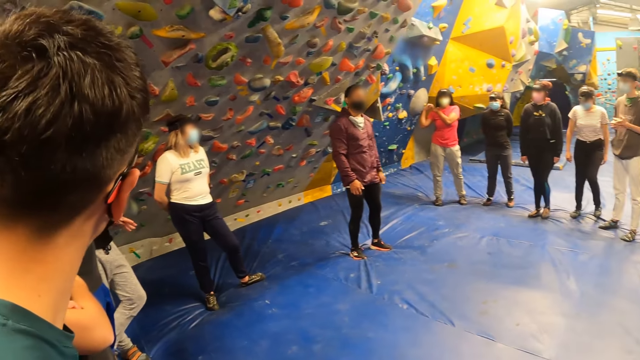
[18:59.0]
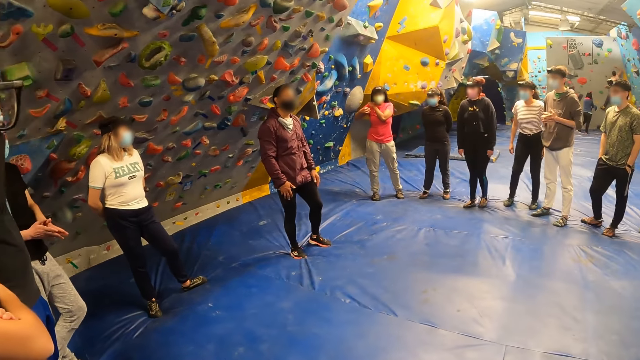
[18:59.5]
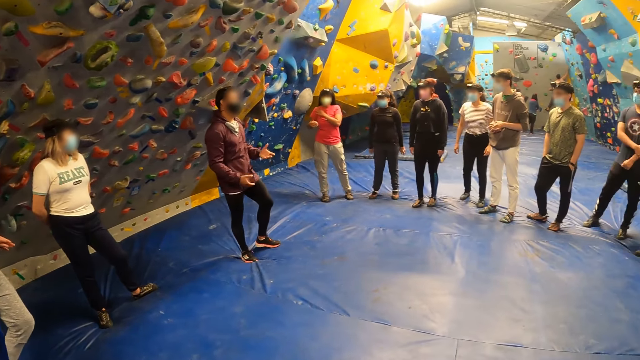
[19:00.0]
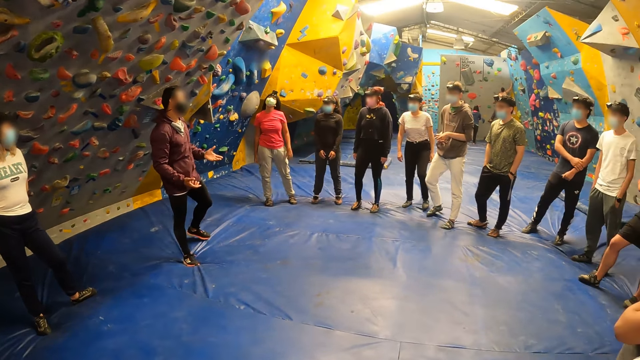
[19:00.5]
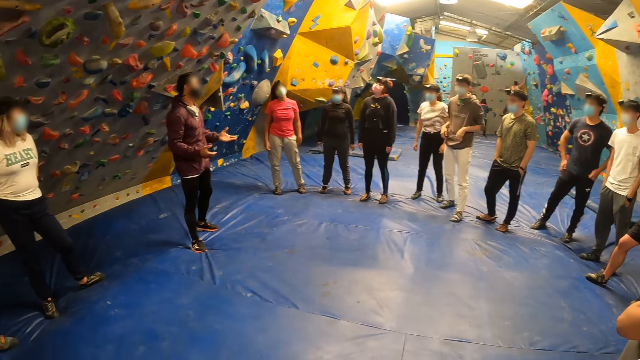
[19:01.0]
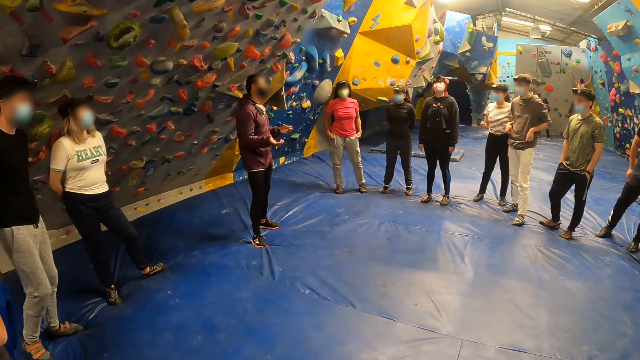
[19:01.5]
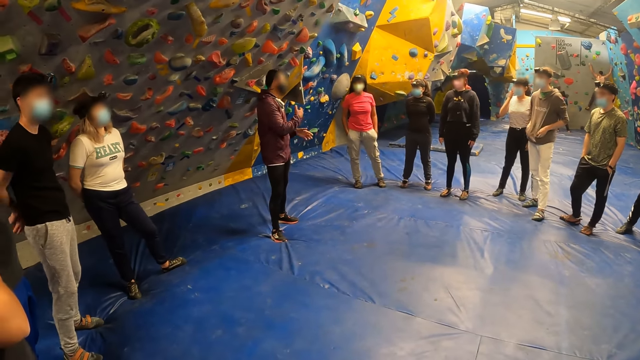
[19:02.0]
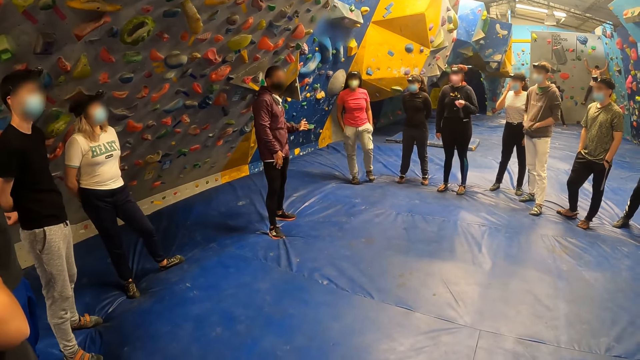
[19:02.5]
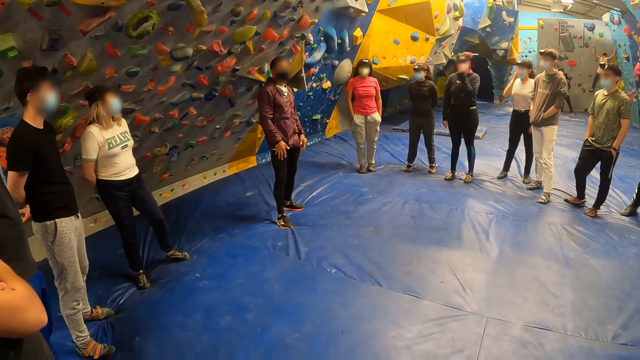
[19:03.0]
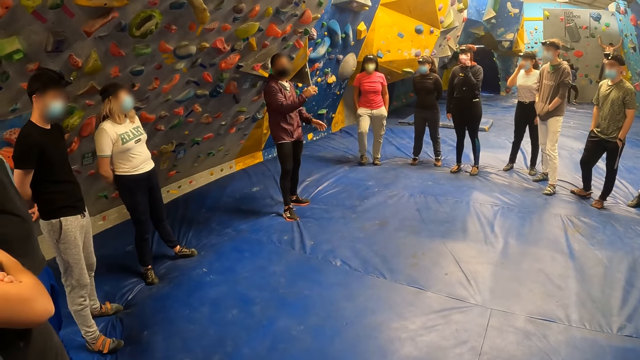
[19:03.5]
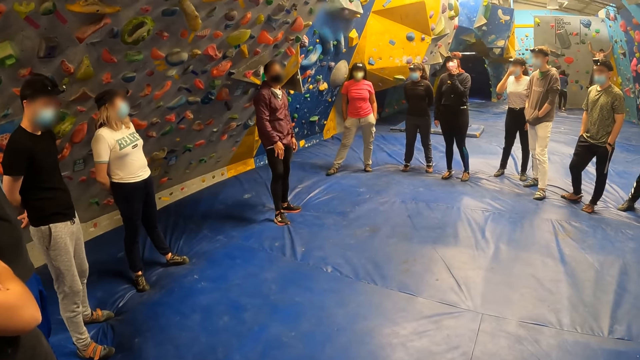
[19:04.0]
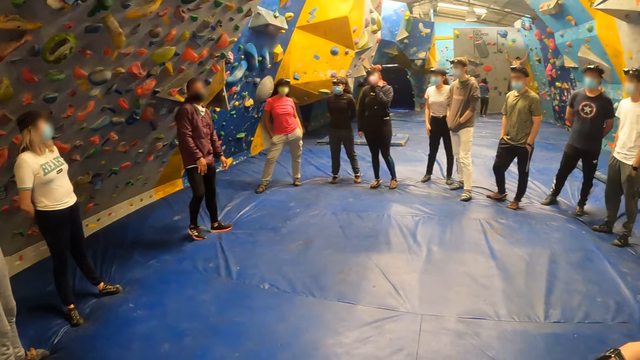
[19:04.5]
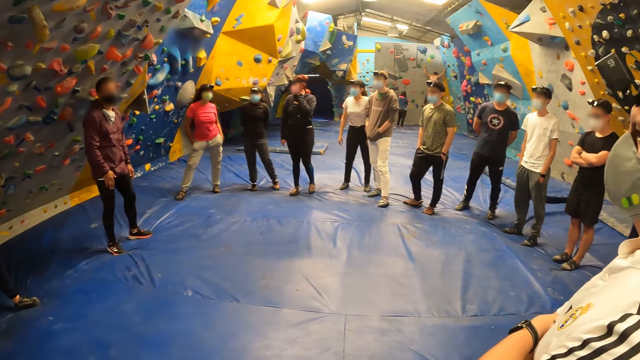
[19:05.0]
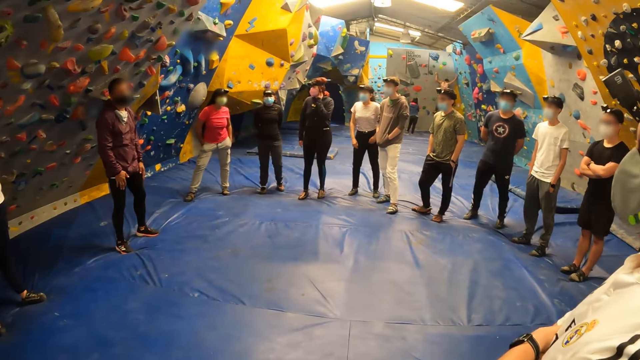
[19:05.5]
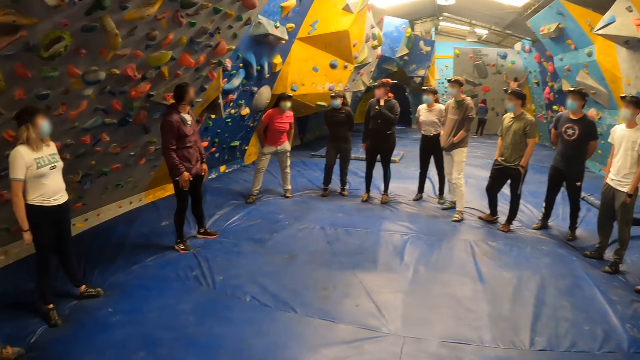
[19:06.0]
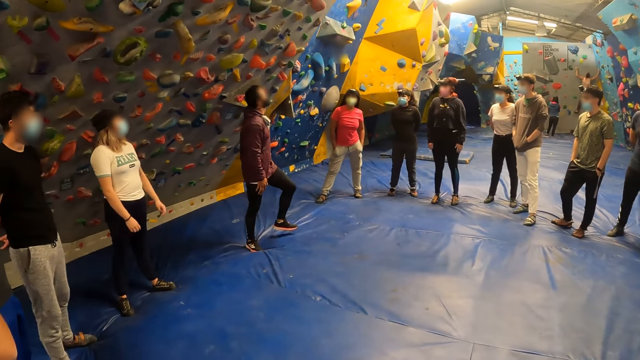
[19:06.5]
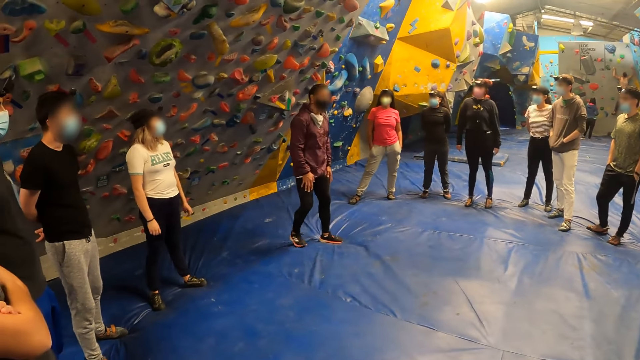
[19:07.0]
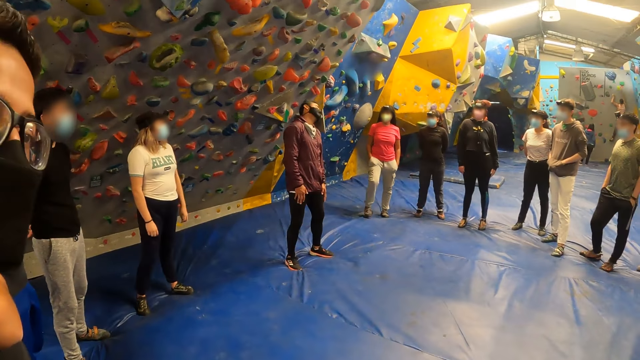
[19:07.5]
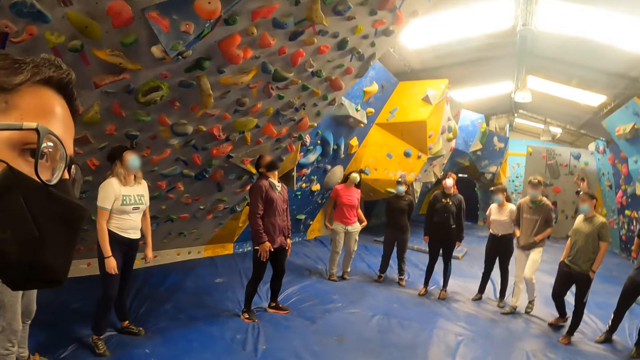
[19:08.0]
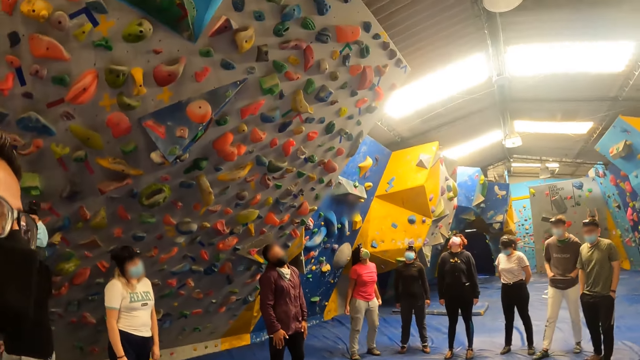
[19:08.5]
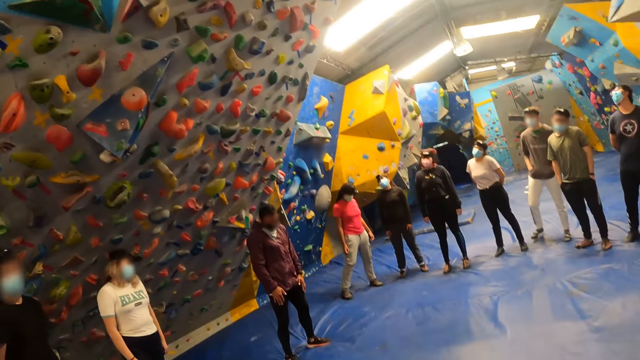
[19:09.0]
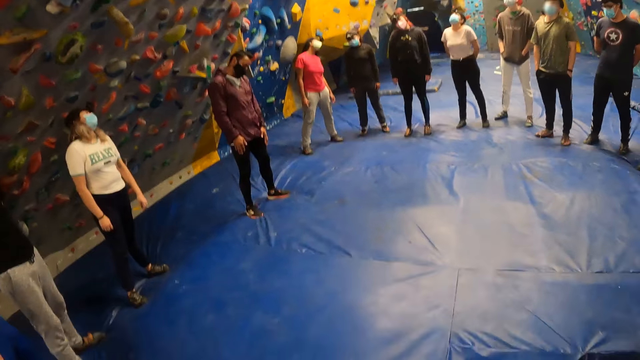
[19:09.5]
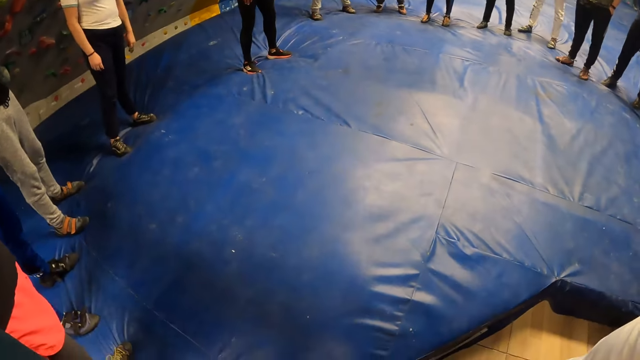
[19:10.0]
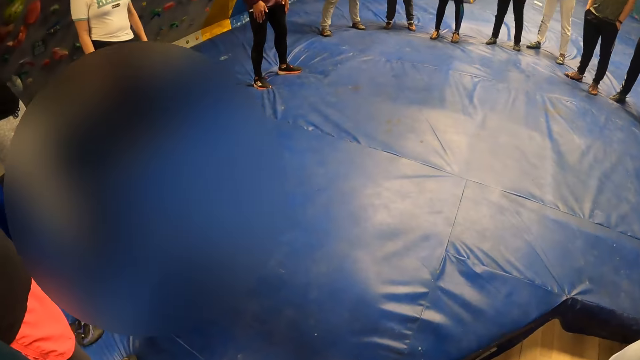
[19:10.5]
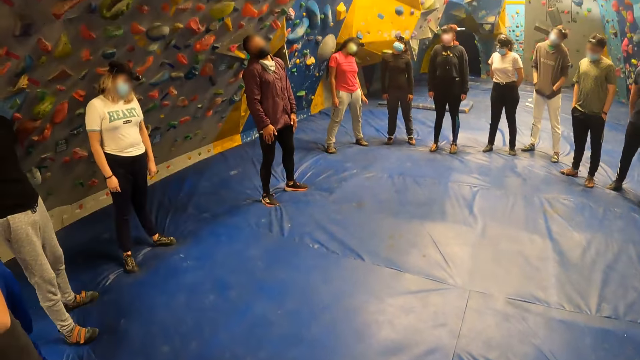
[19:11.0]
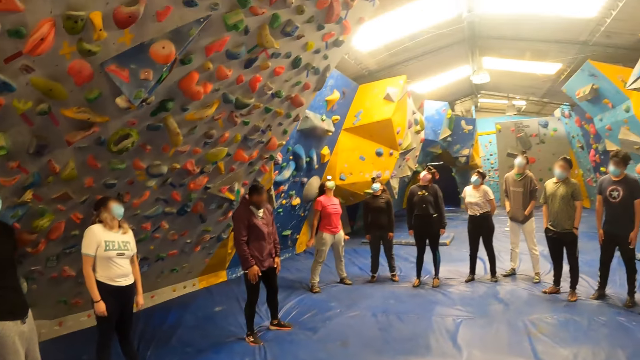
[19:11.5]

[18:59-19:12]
The camera wearer looks around. She looks around again. A man exercises his head and neck. The camera wearer exercises her head and neck with the group of people. She looks around.

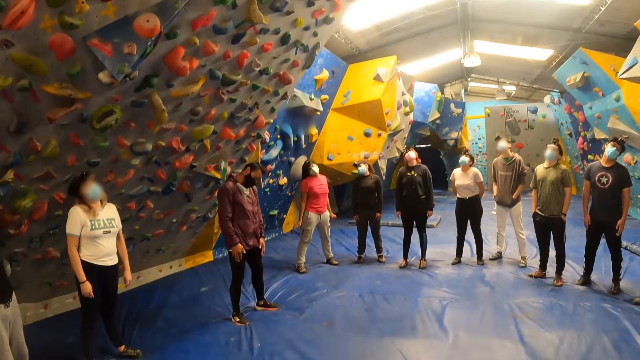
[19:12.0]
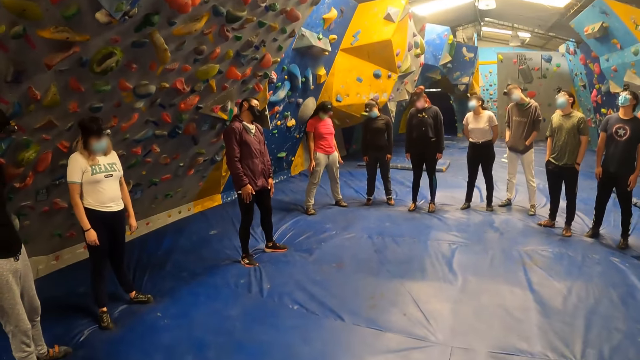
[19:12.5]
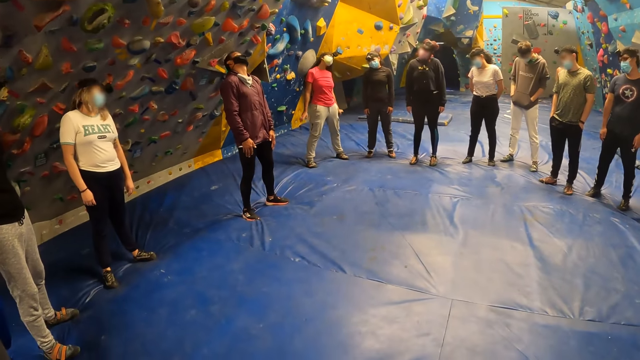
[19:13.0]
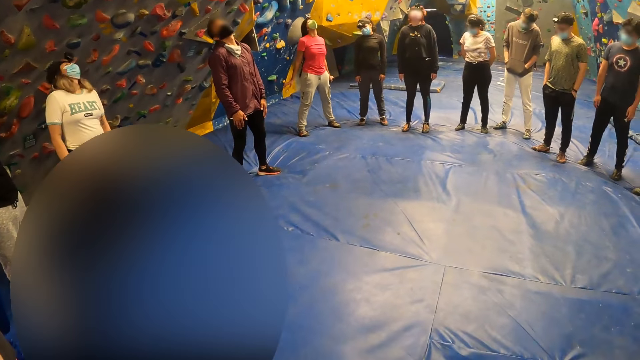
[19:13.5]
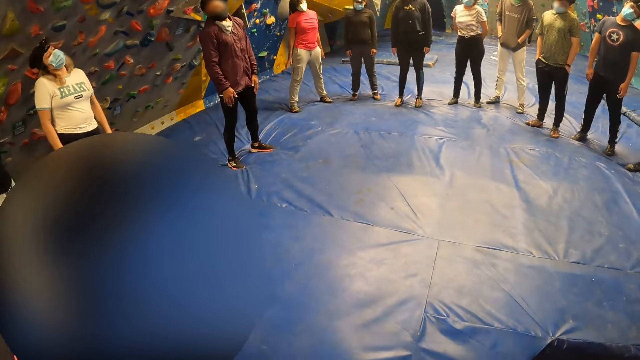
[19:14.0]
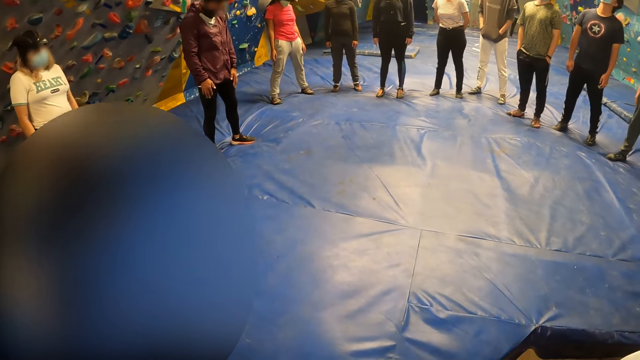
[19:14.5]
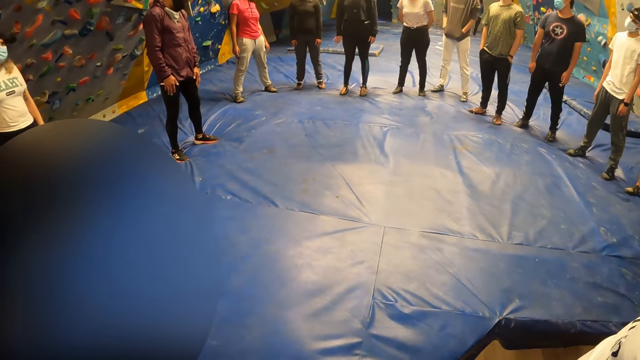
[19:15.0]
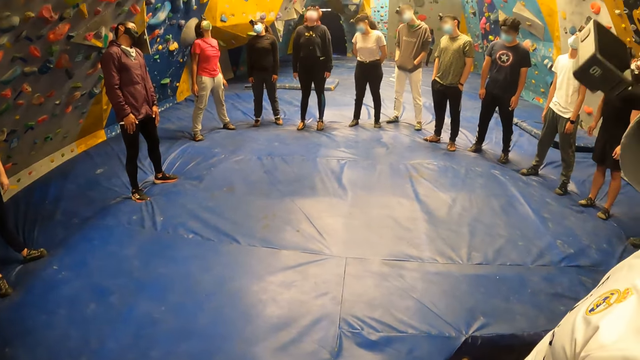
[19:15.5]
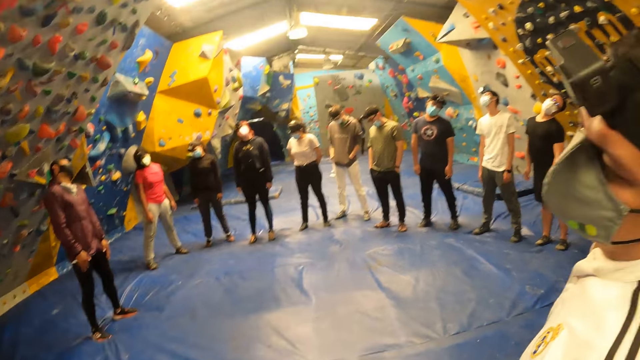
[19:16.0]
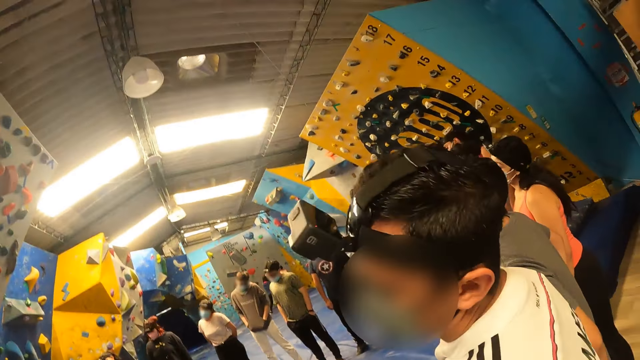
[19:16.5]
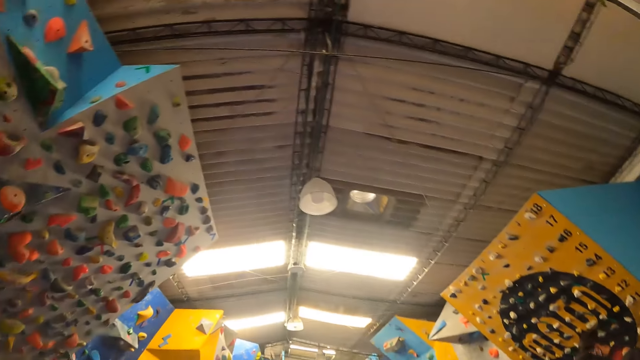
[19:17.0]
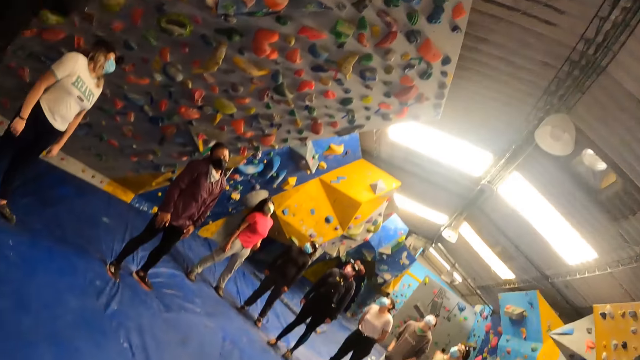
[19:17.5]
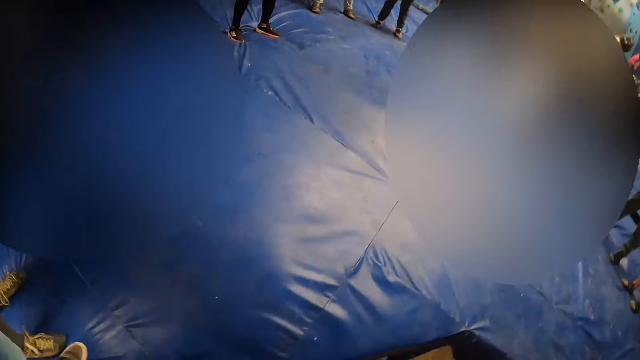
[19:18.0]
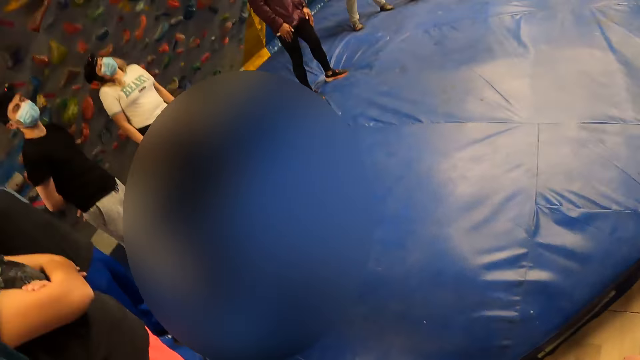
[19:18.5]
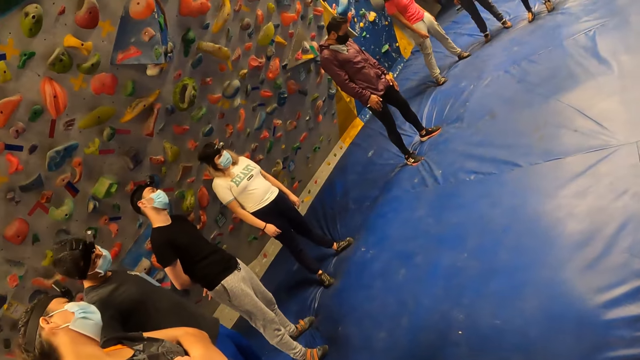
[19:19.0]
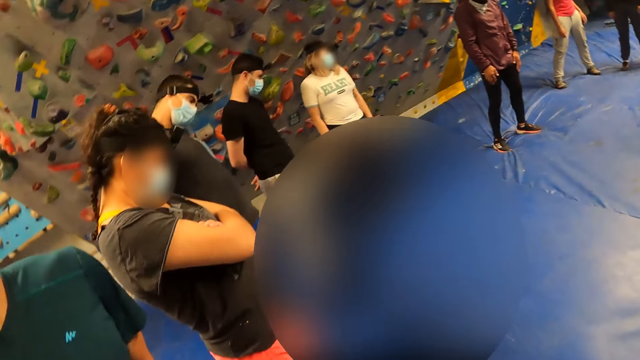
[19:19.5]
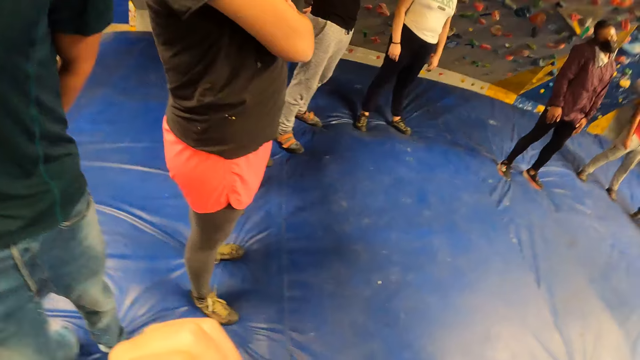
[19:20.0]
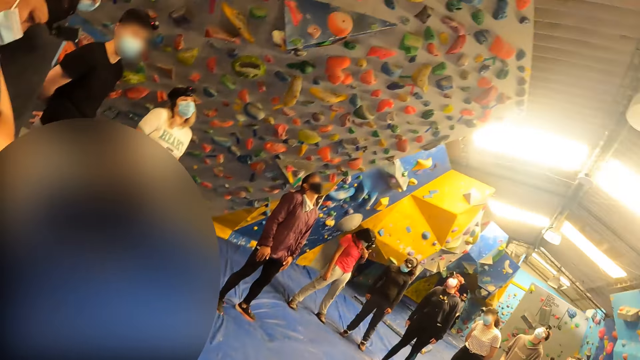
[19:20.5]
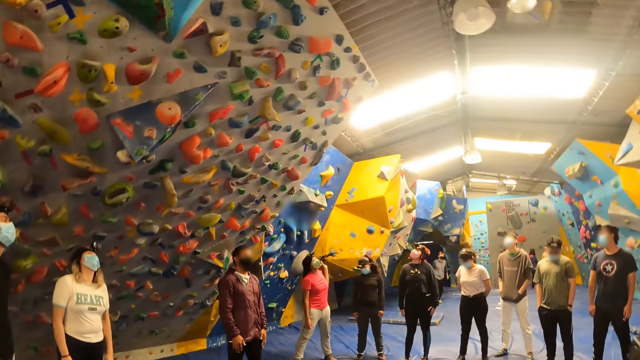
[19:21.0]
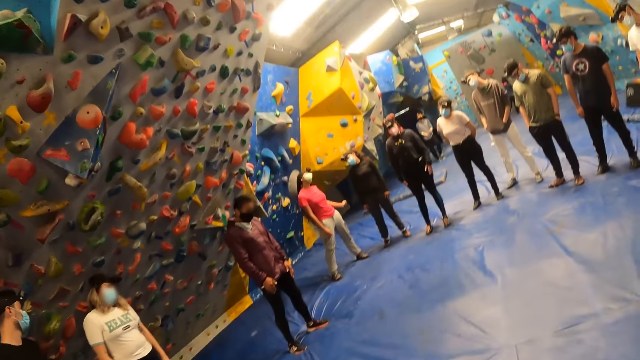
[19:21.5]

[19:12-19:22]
The camera wearer looks around. They look around again. They nod their head.
